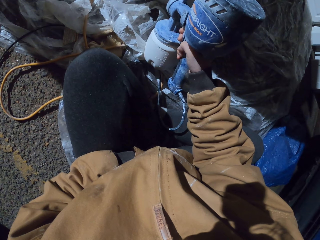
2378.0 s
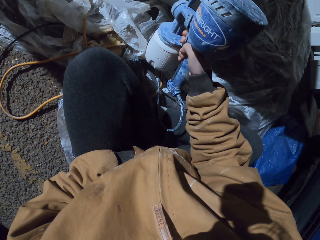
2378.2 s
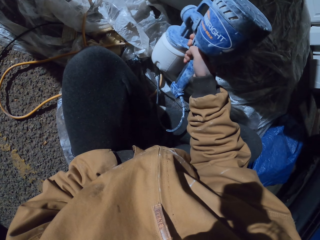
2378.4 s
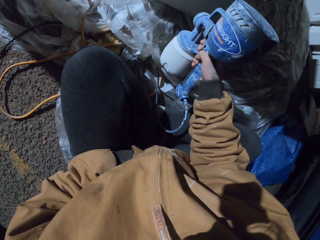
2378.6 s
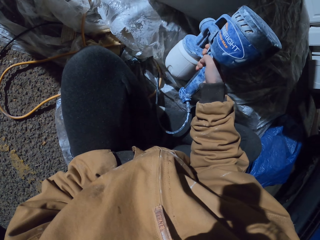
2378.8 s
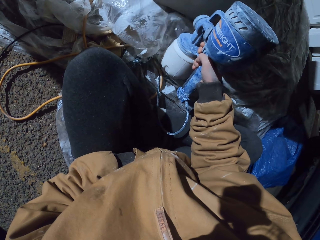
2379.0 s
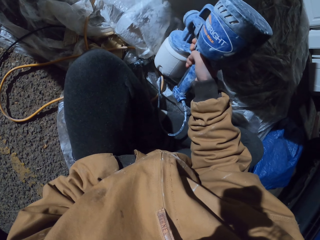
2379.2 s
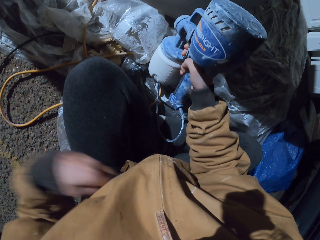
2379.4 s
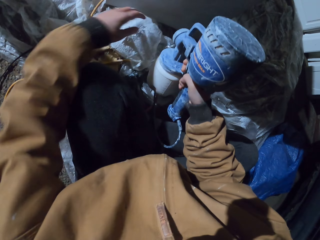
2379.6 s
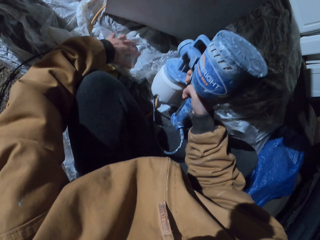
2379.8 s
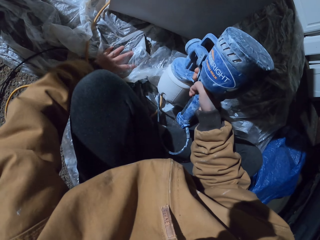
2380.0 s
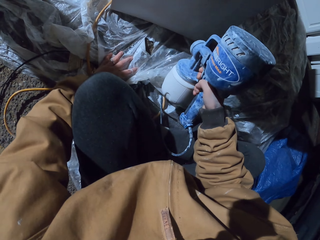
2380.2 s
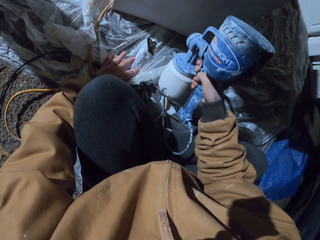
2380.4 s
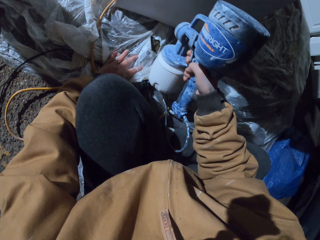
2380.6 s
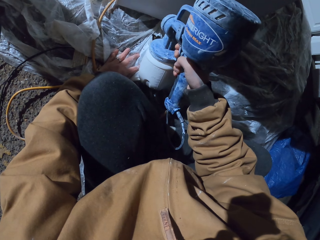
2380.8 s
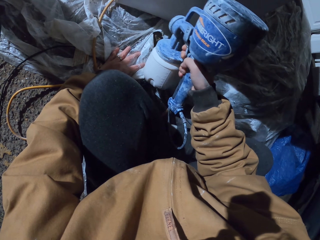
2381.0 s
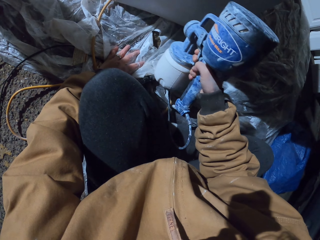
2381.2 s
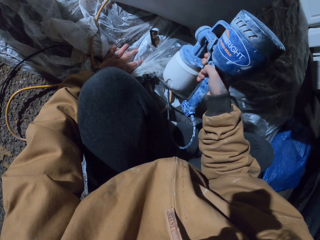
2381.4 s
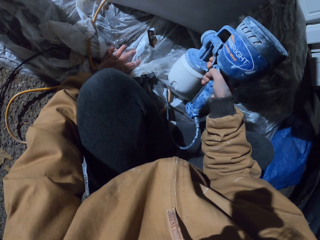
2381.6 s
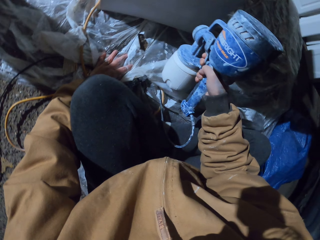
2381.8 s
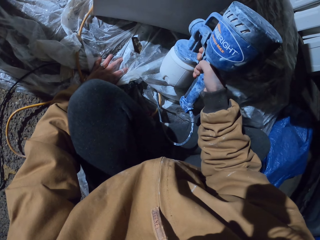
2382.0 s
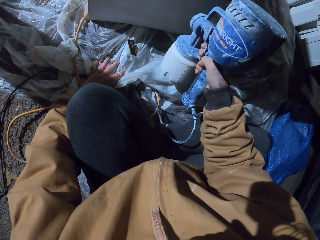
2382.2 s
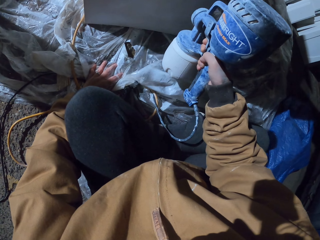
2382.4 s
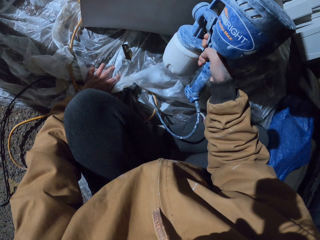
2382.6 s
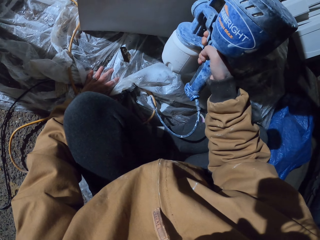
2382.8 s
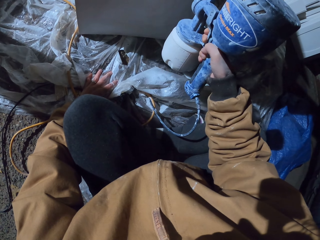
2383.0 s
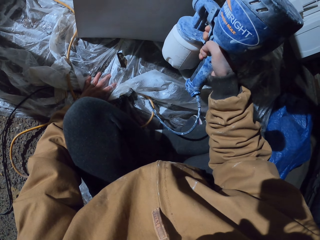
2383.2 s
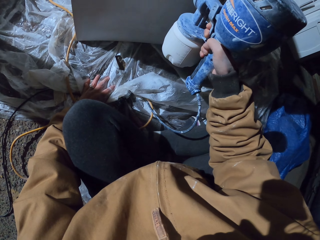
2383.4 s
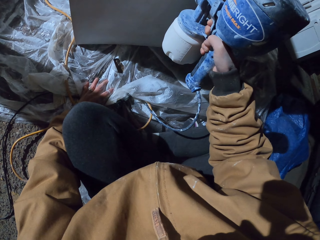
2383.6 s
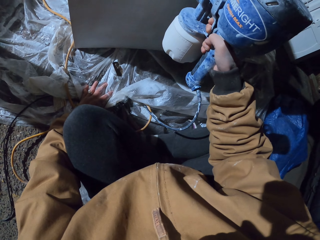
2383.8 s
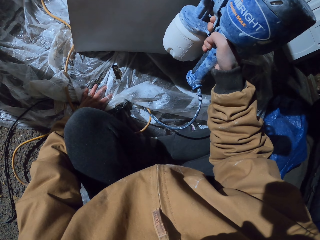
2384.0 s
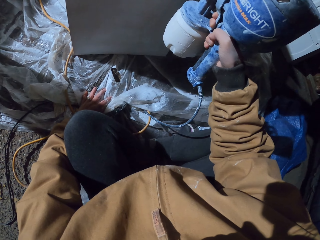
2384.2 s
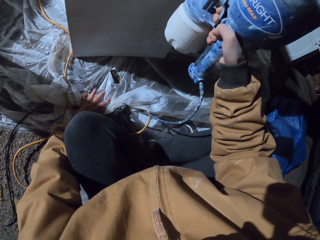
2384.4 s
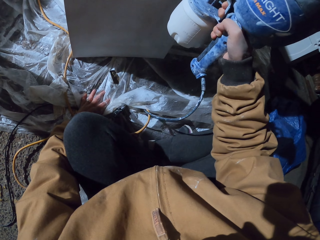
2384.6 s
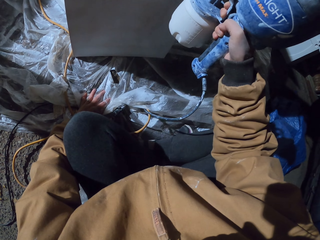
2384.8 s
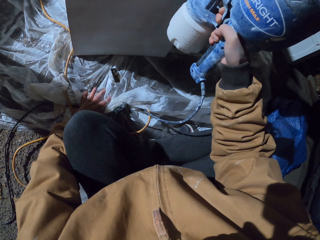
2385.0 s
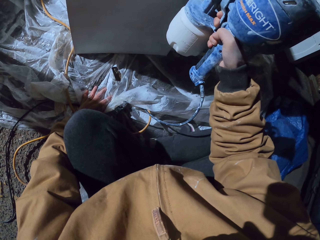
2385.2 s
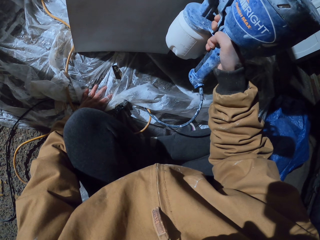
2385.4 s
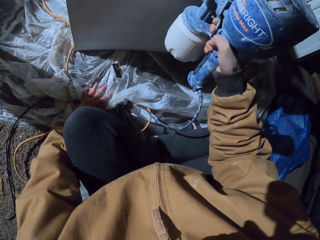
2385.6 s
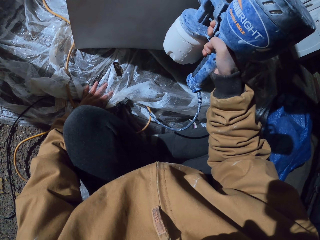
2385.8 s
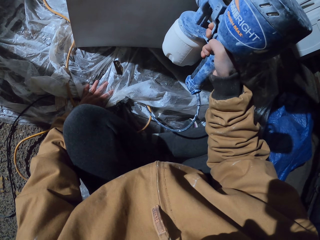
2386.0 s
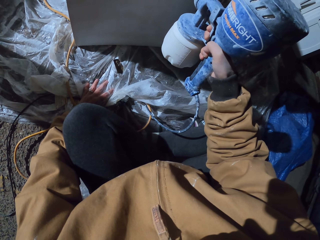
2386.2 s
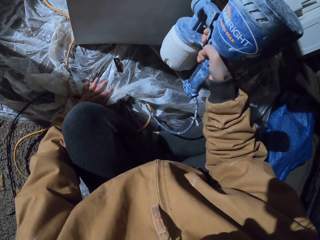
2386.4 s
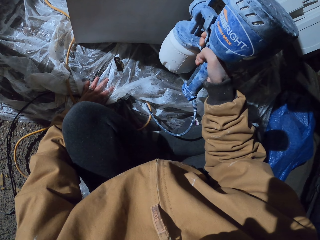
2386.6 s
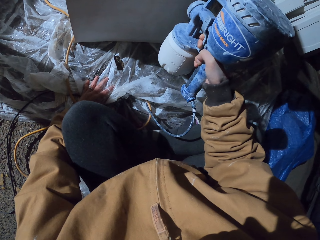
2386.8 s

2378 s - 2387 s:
The camera wearer moves hands. They hold the spray gun. They paint the cabinet with the paint sprayer. They press the polythene paper with the left hand.

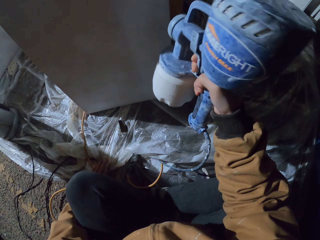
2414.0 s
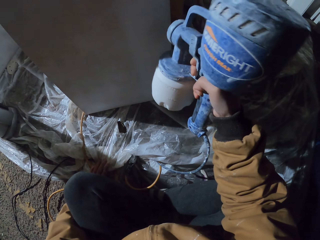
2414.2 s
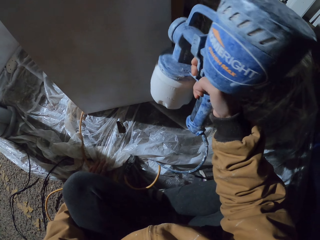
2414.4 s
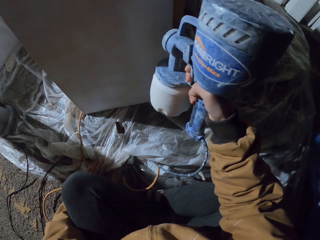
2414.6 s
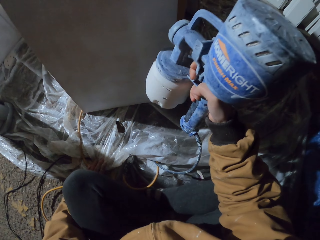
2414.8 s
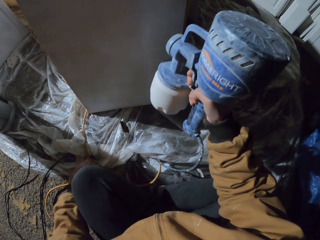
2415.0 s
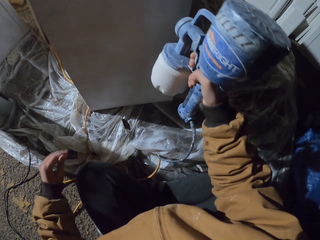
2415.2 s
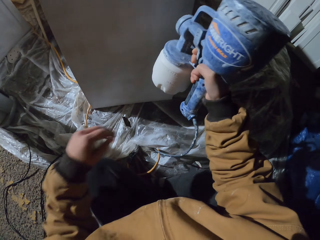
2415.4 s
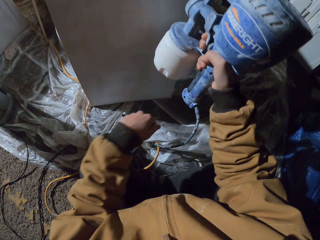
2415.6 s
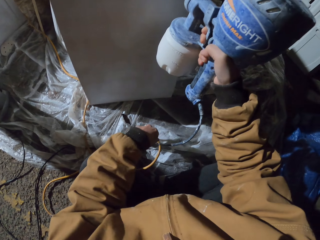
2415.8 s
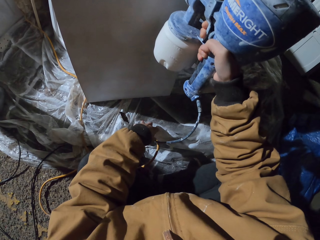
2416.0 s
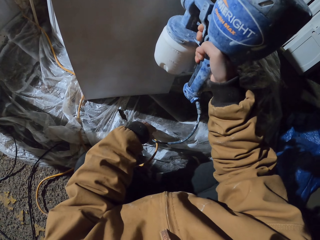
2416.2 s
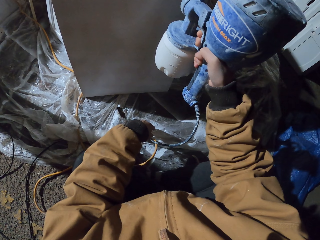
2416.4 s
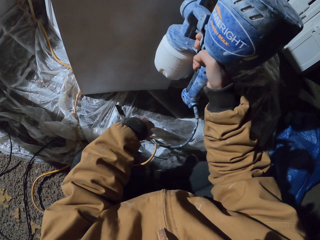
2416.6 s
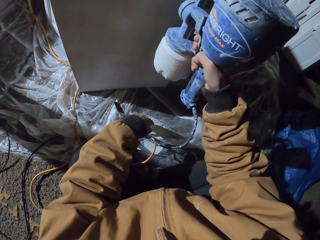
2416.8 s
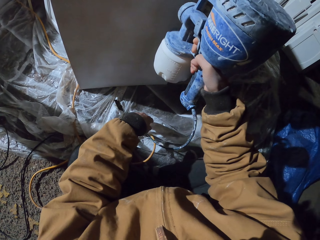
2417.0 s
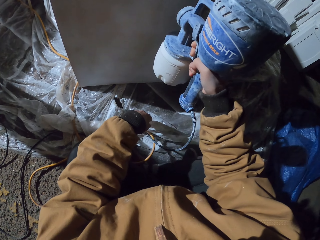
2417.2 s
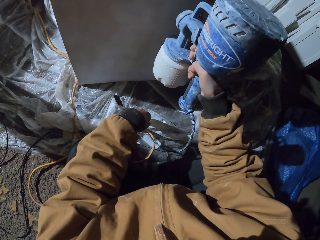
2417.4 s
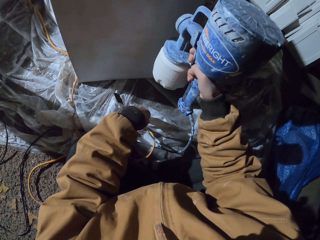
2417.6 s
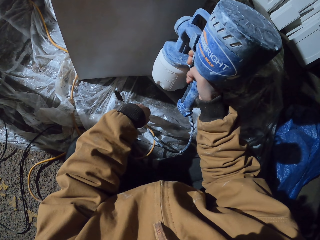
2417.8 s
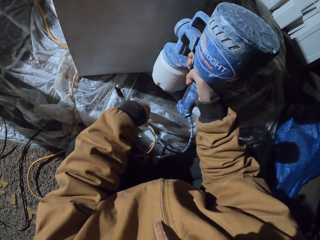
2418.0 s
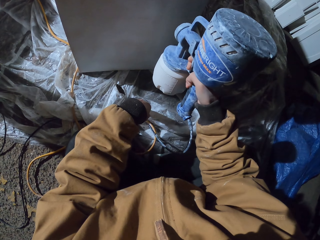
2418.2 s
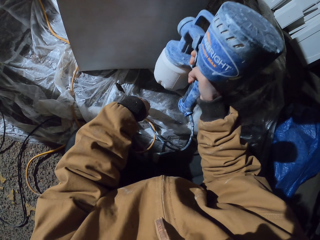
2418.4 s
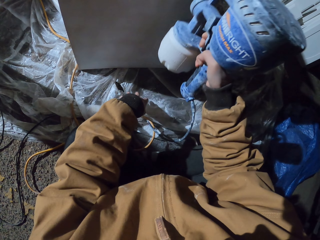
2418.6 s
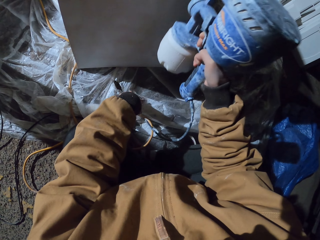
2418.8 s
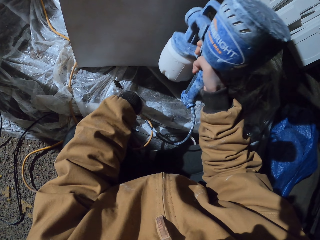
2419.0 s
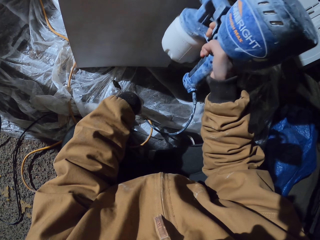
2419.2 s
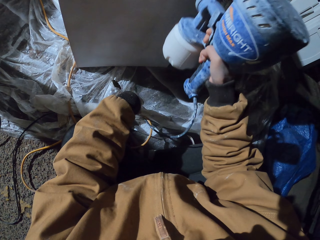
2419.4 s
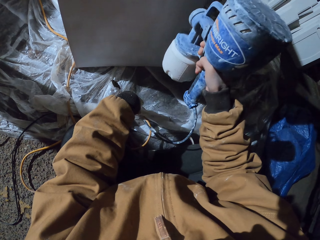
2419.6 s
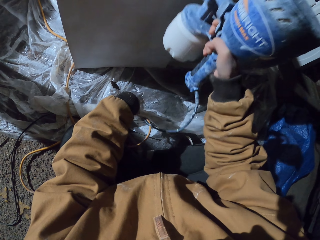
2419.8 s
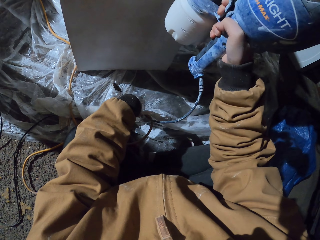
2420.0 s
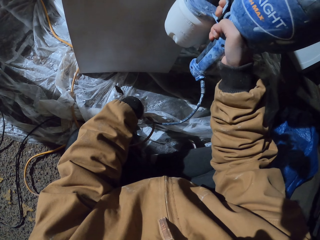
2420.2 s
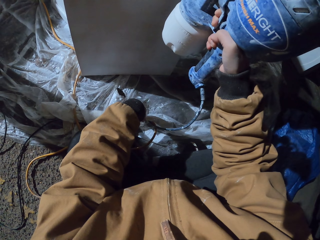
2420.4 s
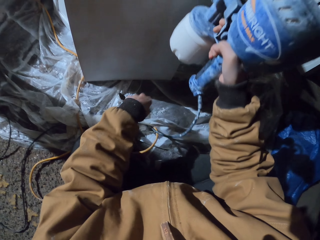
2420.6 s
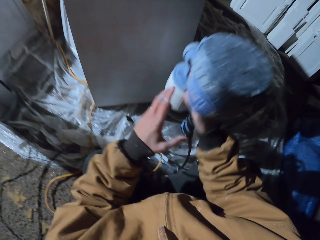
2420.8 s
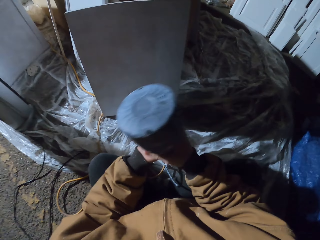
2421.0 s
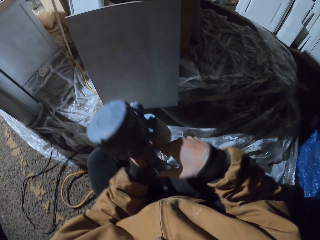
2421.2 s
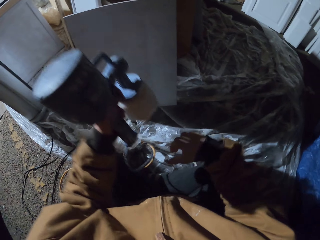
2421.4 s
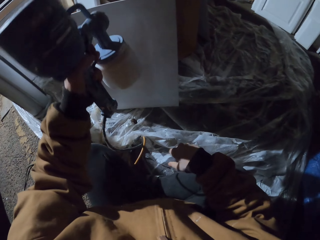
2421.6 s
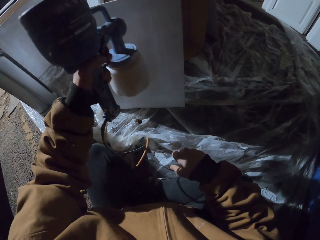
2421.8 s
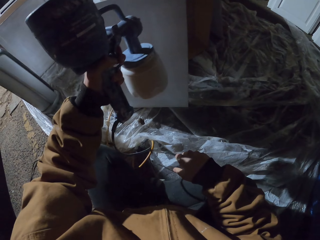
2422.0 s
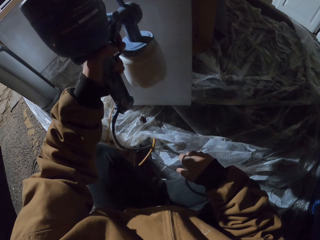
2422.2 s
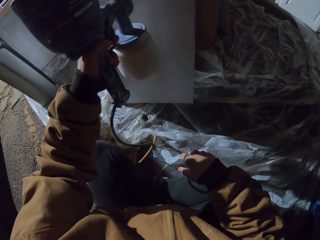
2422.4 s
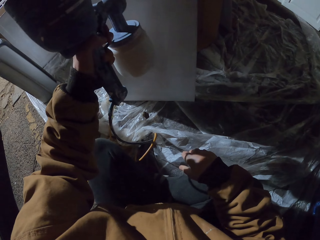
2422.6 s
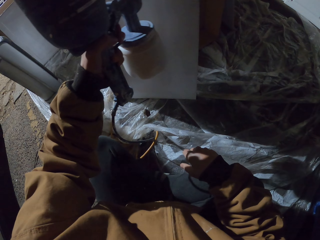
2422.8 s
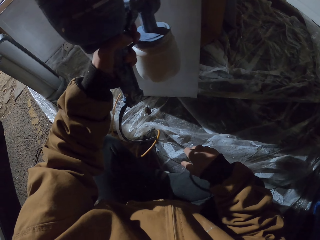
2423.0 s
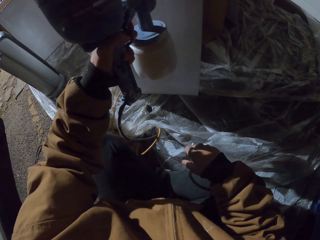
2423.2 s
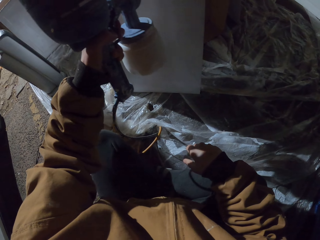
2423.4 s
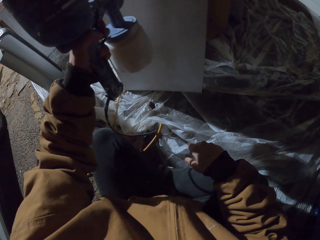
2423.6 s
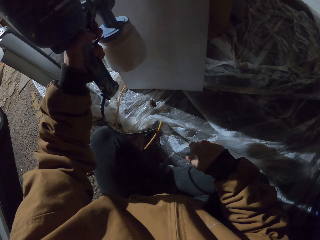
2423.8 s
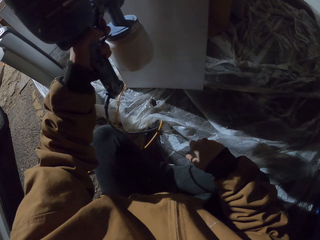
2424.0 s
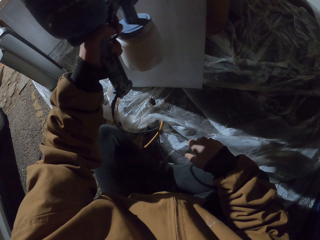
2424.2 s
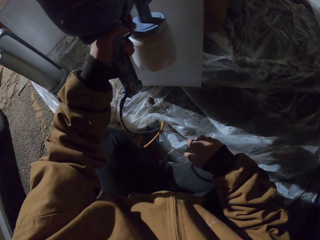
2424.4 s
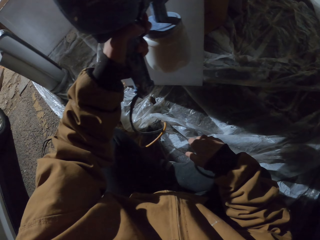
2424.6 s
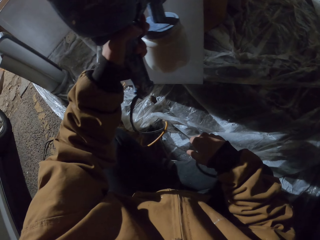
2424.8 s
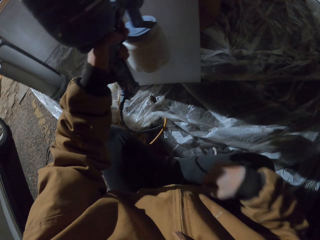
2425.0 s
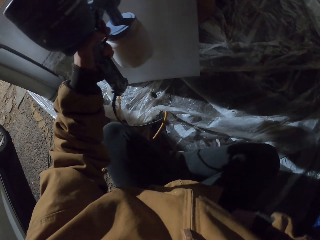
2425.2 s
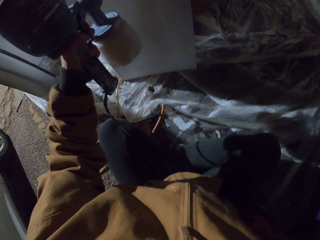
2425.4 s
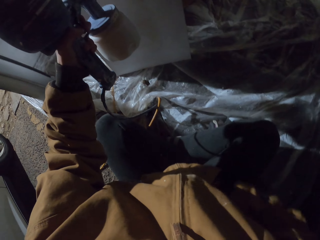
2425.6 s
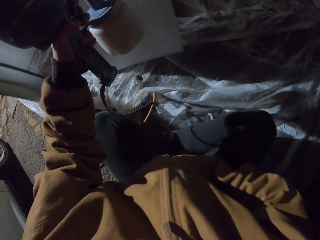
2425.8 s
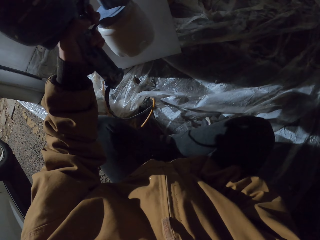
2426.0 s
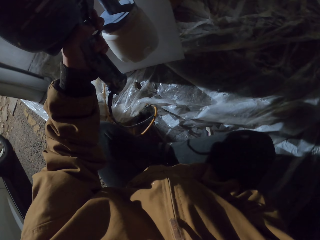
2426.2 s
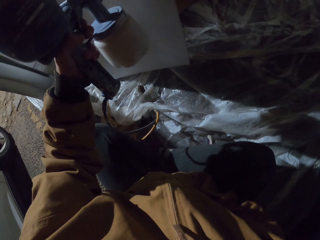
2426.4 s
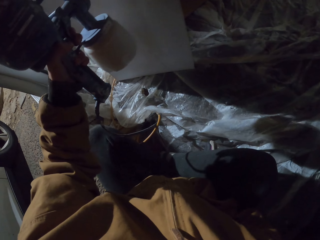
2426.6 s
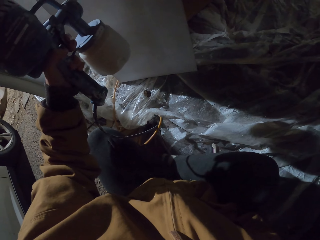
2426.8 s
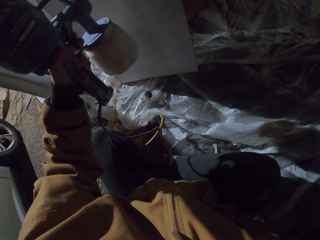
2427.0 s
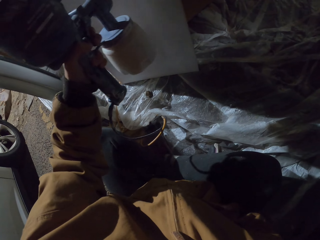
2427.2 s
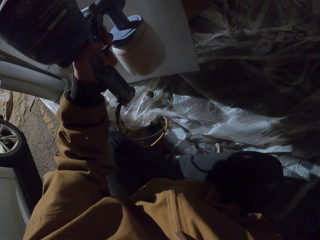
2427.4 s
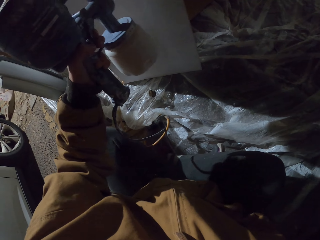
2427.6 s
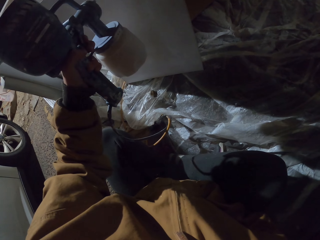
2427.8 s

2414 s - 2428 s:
The camera wearer moves hands and sprays the wood. They move hands. They put the right hand into the jacket's pocket. They hold the HomeRight paint sprayer with the left hand. They spray the wood. They put hands in the pocket and spray the wood.
